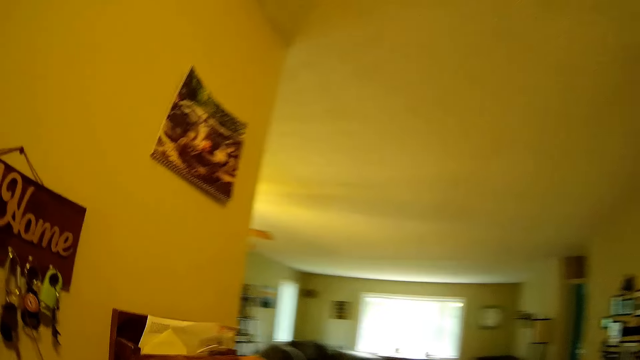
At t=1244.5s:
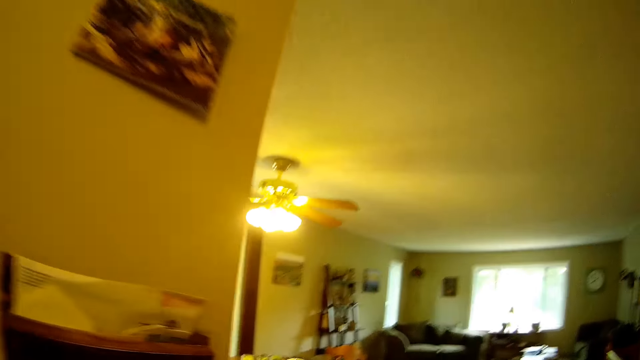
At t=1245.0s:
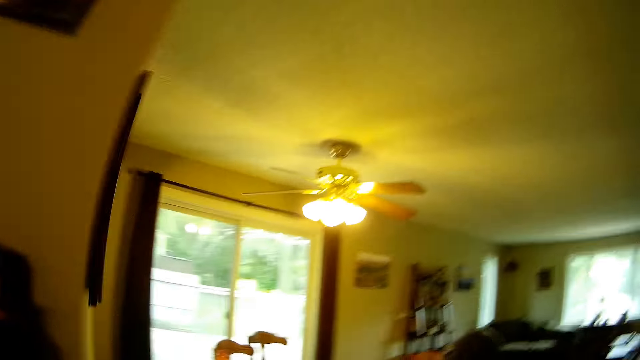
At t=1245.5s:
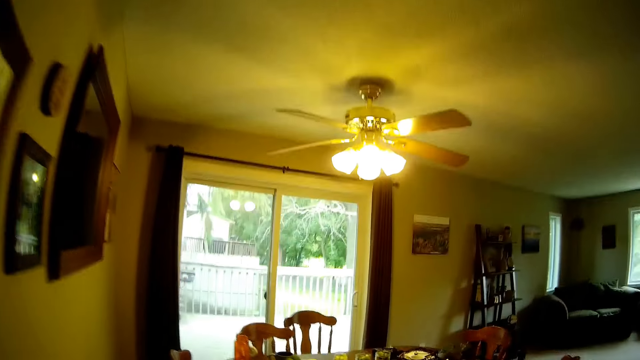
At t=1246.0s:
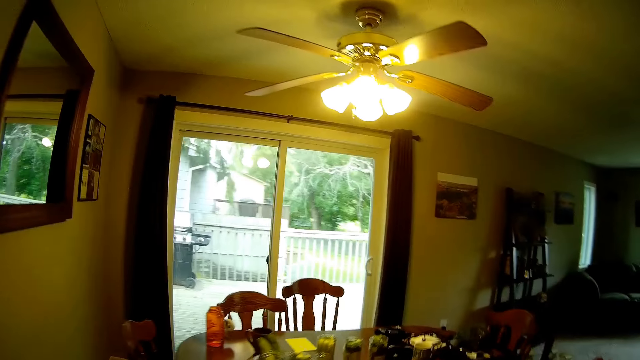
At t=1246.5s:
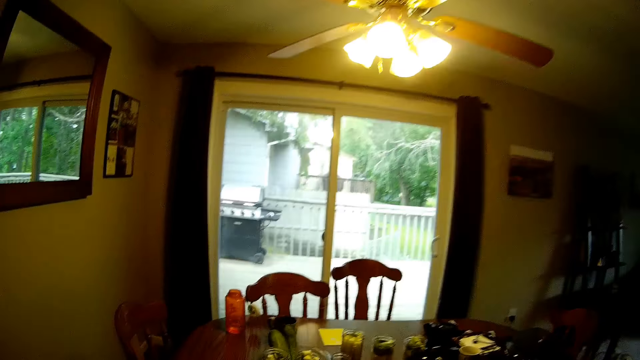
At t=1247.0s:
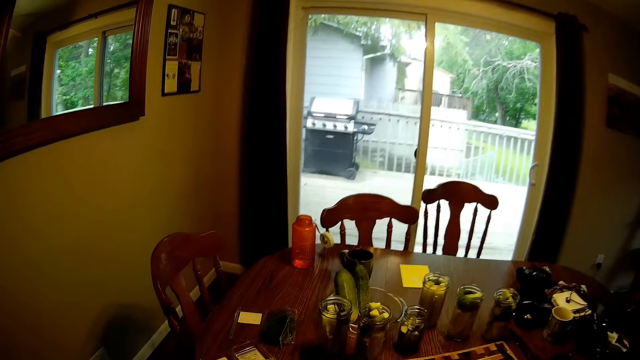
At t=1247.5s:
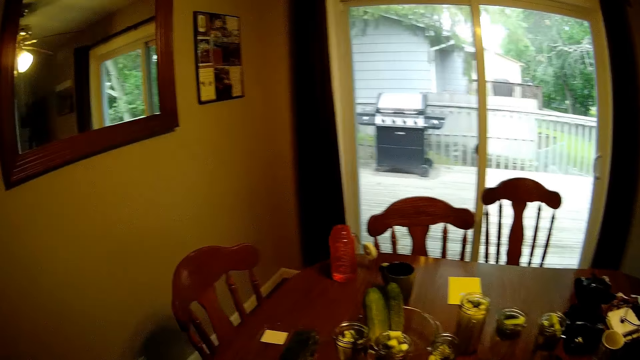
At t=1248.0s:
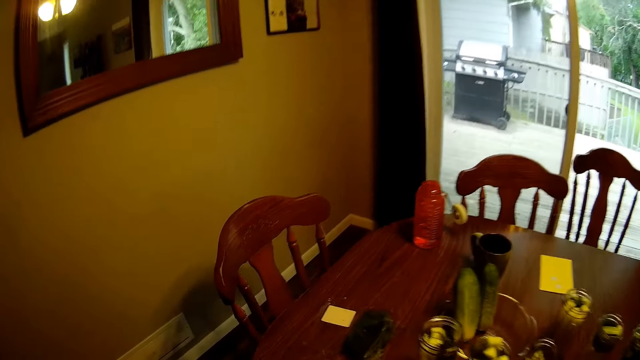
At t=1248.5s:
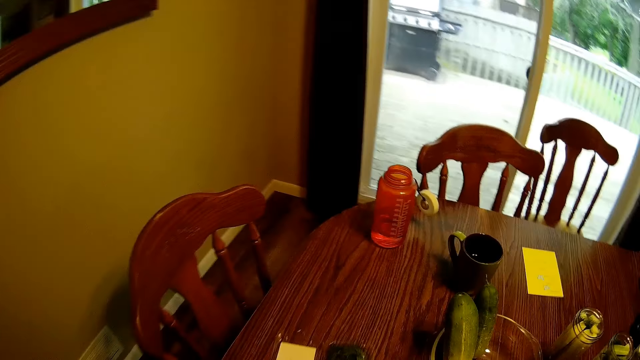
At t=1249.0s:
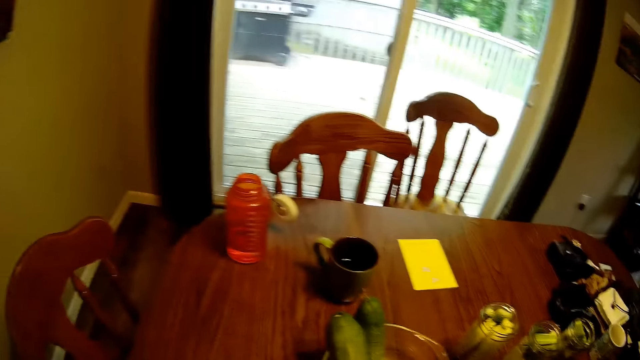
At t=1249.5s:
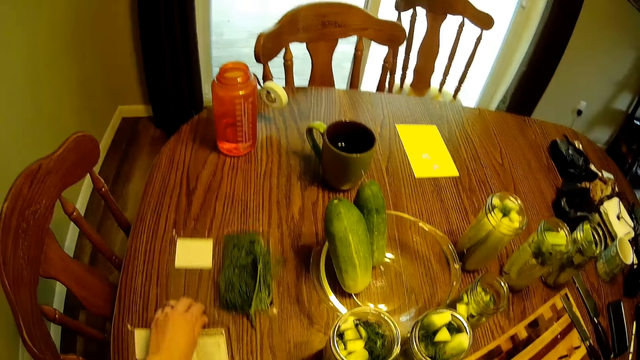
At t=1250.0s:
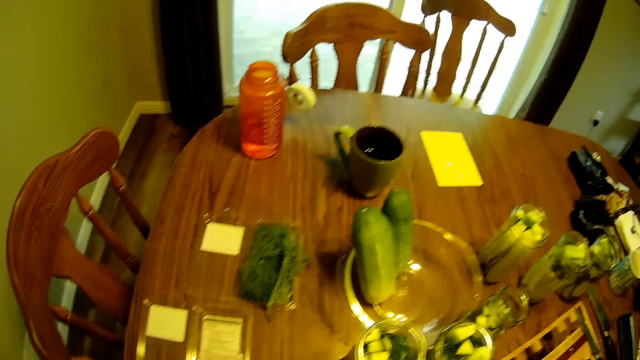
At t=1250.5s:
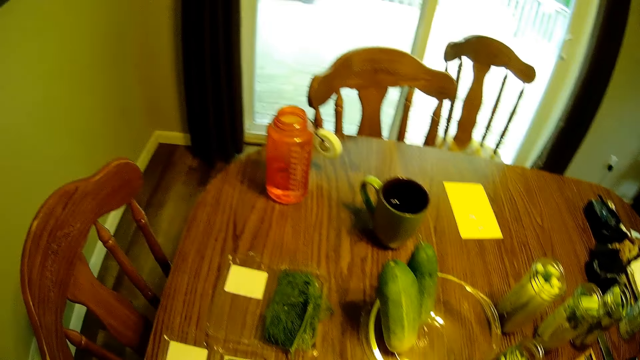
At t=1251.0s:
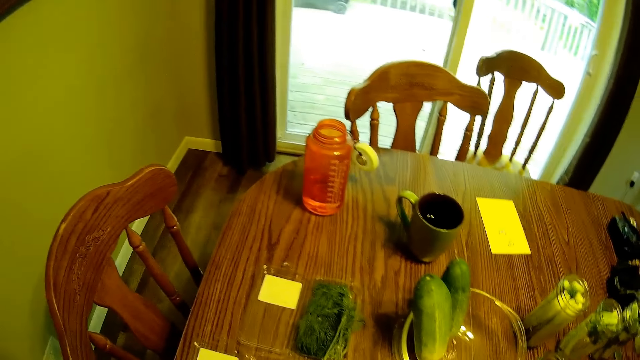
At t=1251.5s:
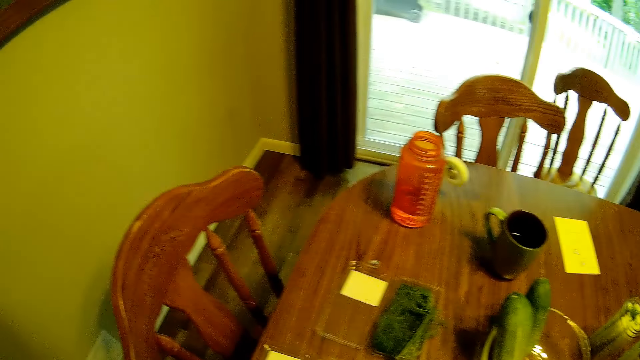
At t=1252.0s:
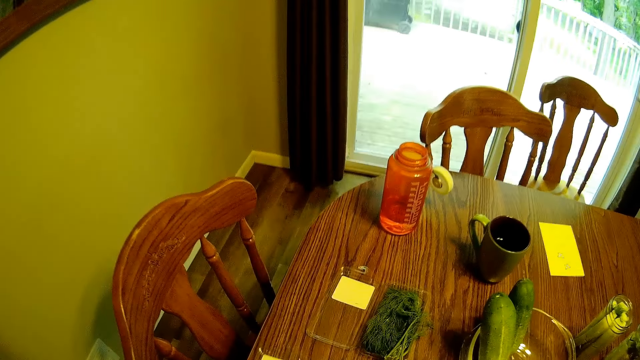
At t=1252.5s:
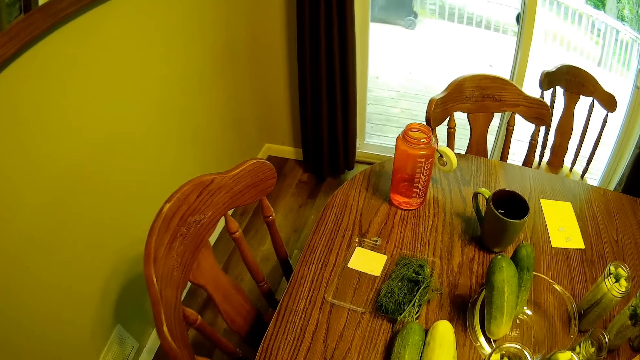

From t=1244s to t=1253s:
The camera wearer pushes a lettuce container on the dining table.

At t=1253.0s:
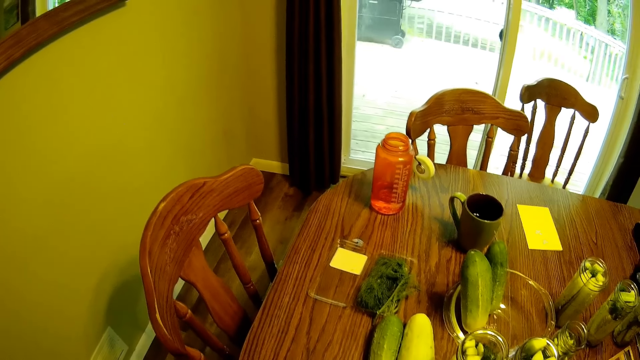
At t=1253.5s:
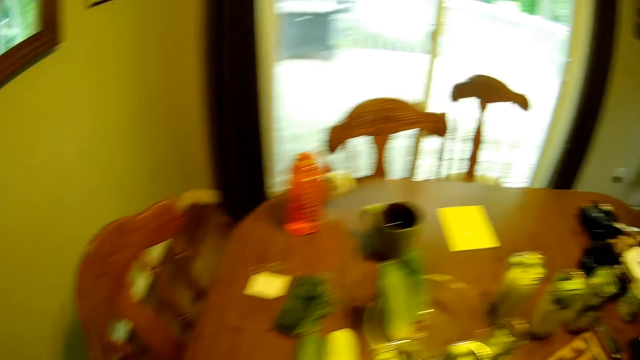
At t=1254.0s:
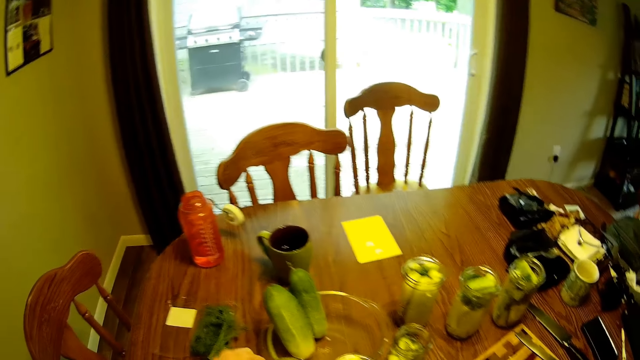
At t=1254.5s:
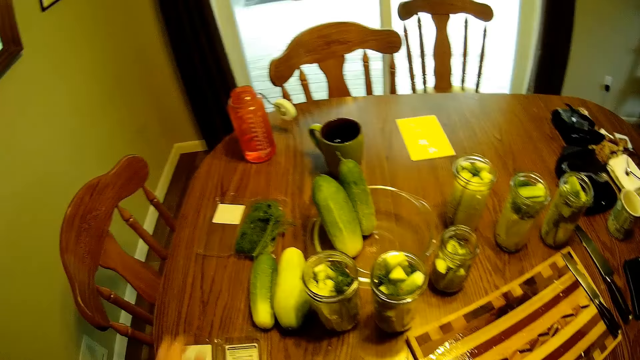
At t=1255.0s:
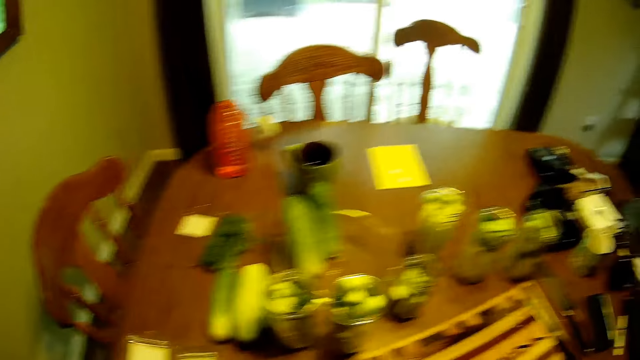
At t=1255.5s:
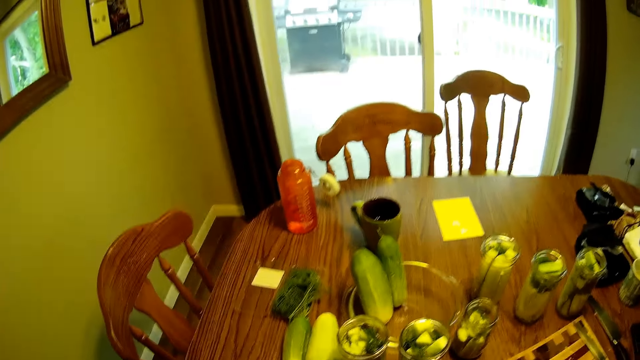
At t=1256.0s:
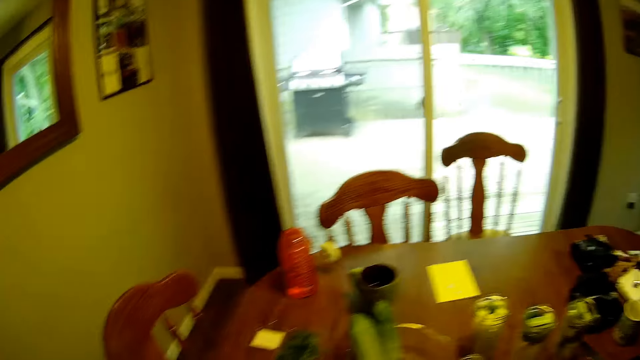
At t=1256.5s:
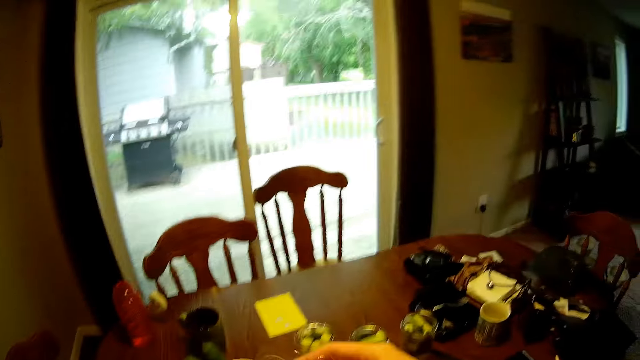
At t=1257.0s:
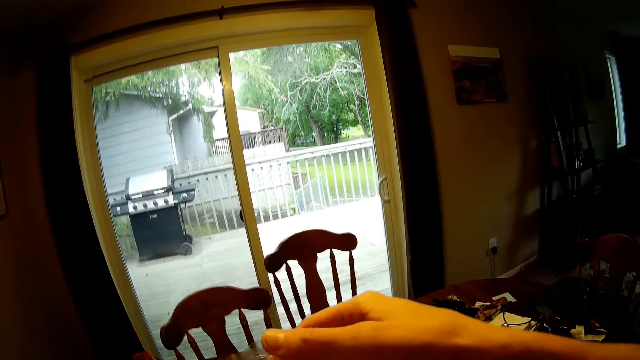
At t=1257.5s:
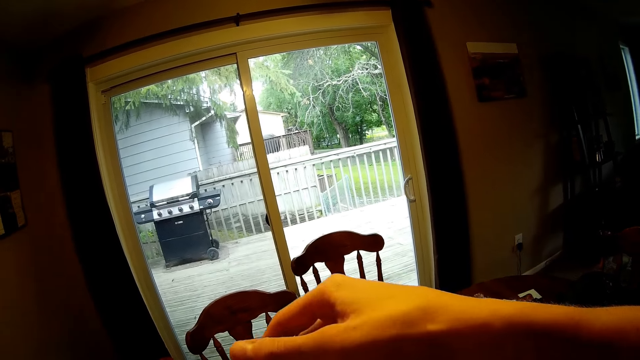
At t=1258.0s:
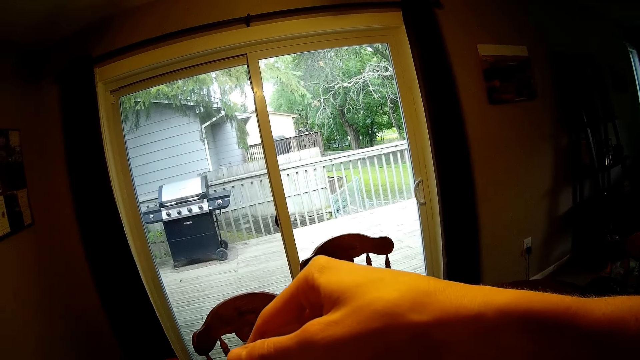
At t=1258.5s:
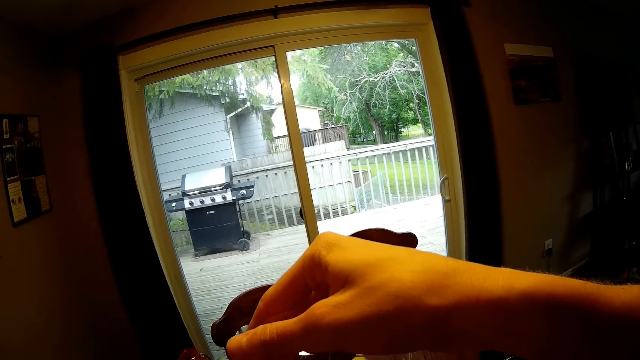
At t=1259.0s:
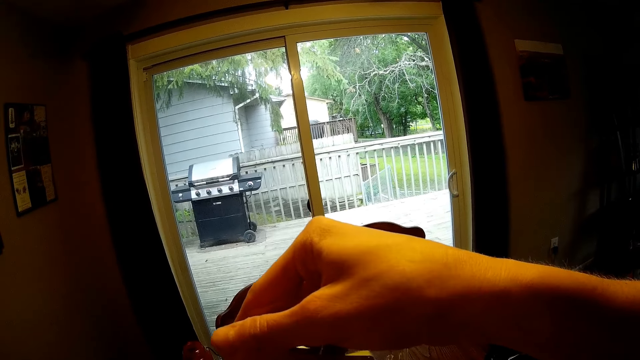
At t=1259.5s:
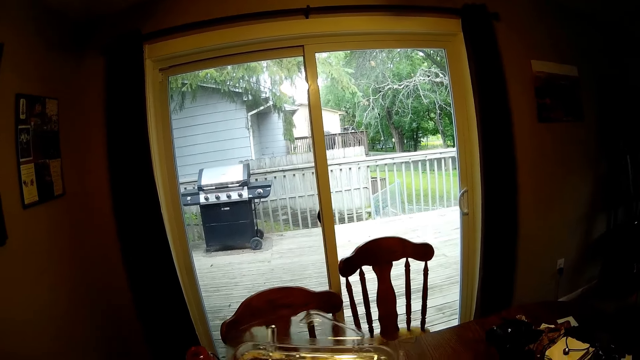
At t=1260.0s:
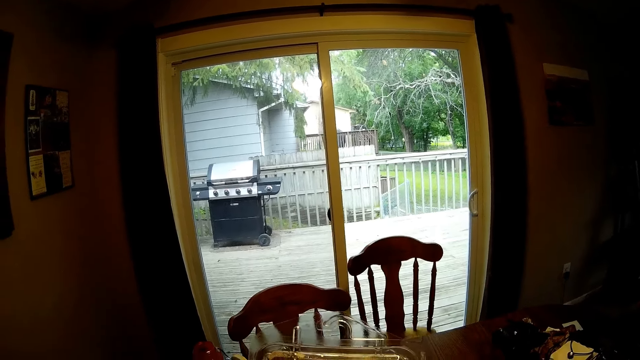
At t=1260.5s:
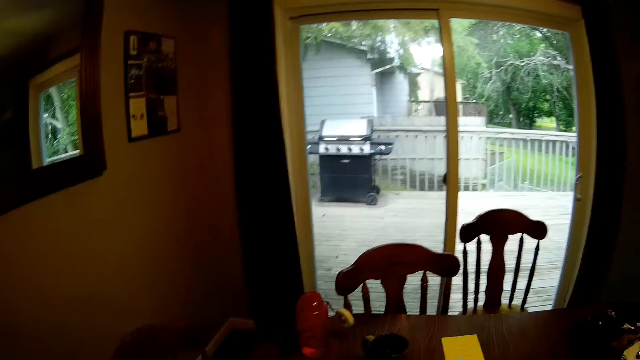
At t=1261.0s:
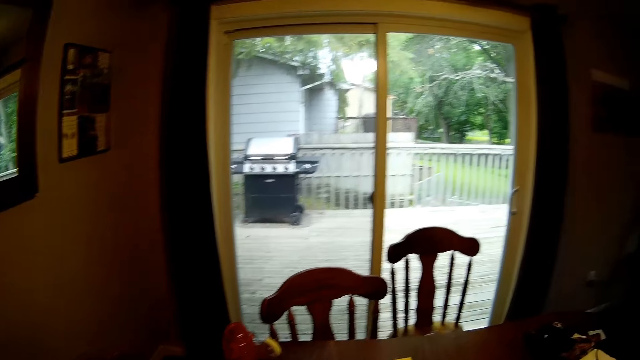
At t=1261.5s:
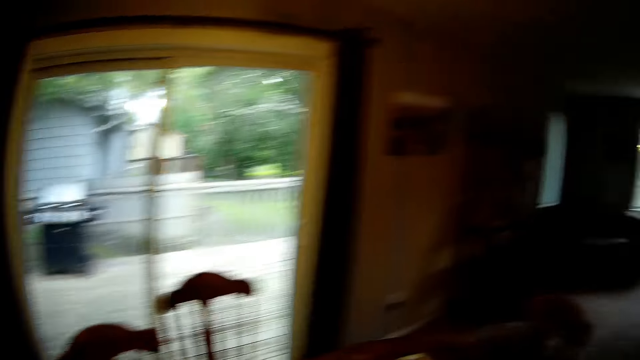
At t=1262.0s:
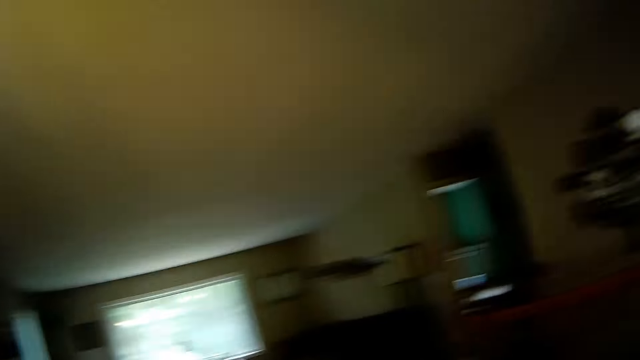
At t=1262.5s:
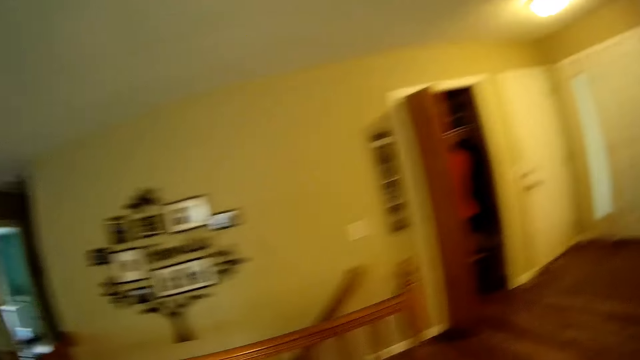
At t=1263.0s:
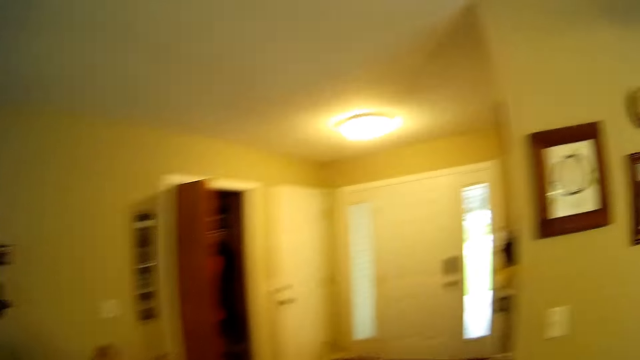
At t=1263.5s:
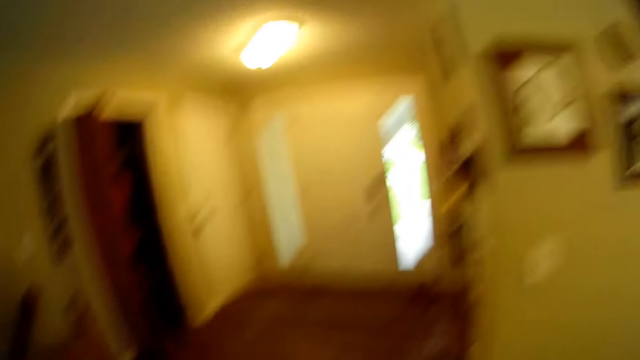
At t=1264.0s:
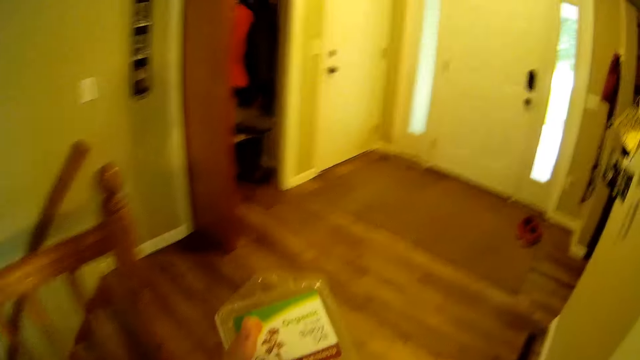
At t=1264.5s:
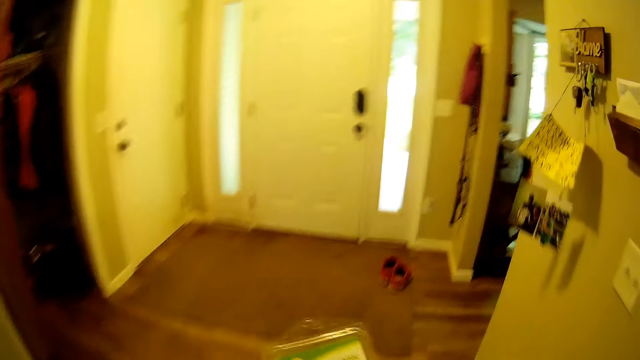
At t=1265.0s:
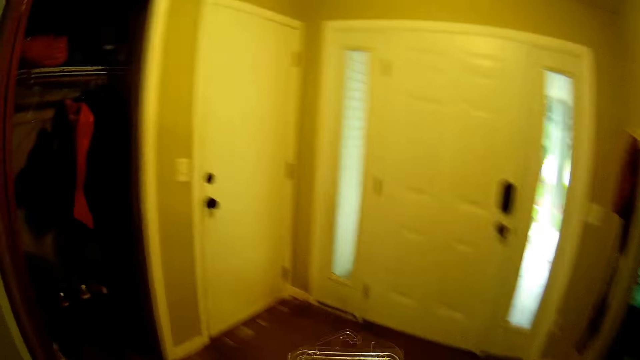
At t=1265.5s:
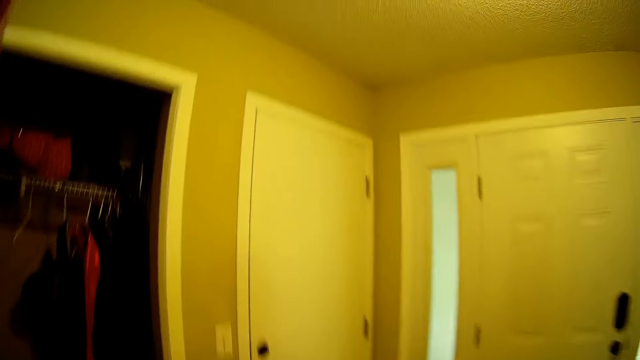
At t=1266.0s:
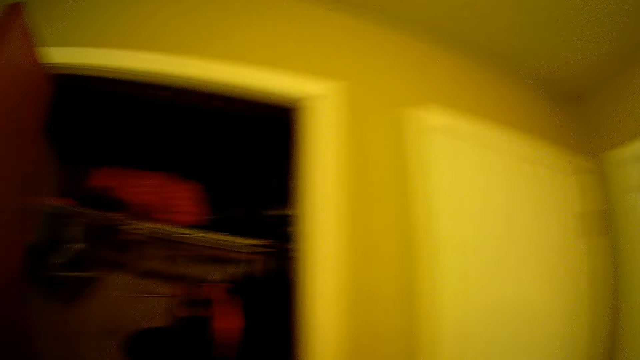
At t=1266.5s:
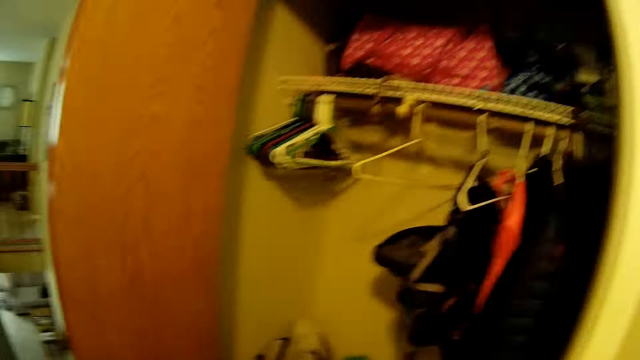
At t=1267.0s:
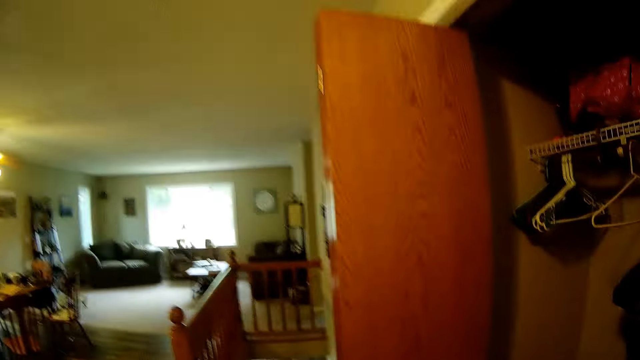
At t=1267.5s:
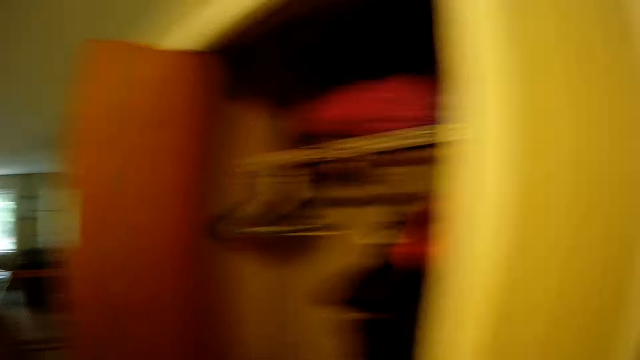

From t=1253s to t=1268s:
The camera wearer adjusts the fruit in the third glass jar. They lift the disposable fruit container and close the disposable fruit container. They walk towards a room.
